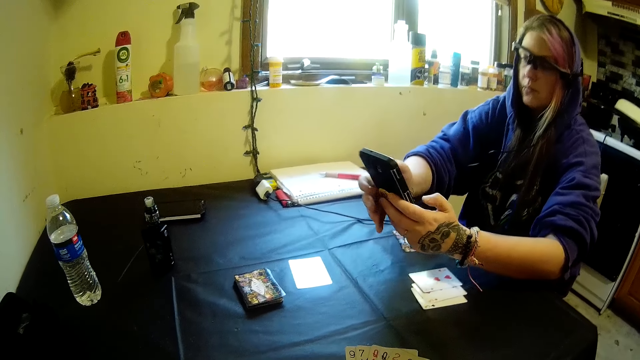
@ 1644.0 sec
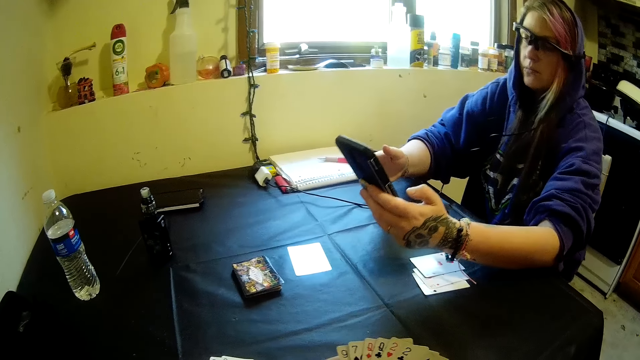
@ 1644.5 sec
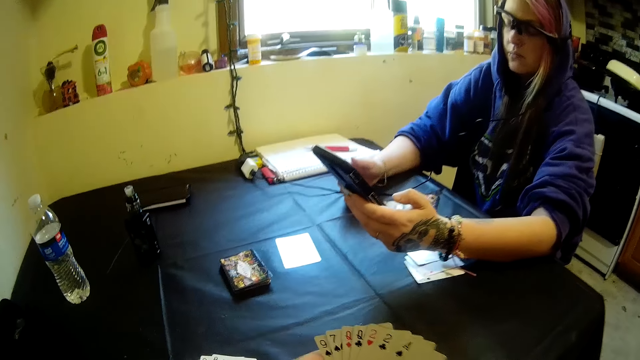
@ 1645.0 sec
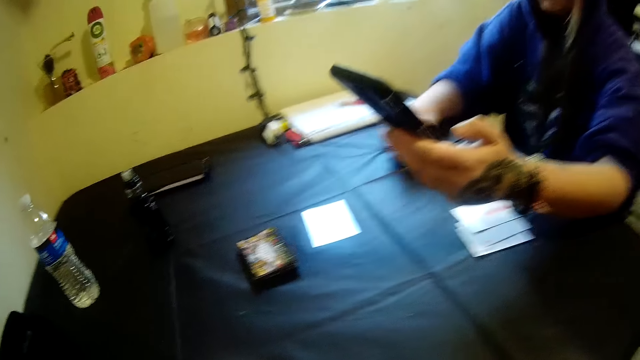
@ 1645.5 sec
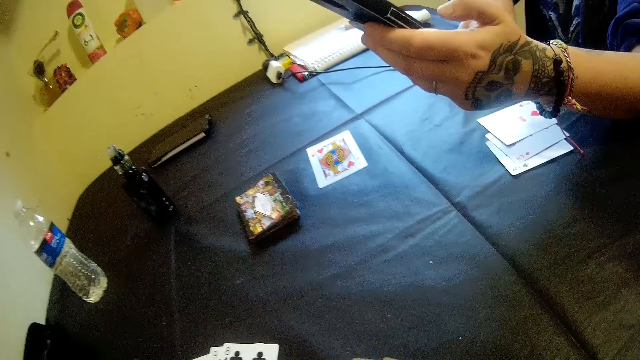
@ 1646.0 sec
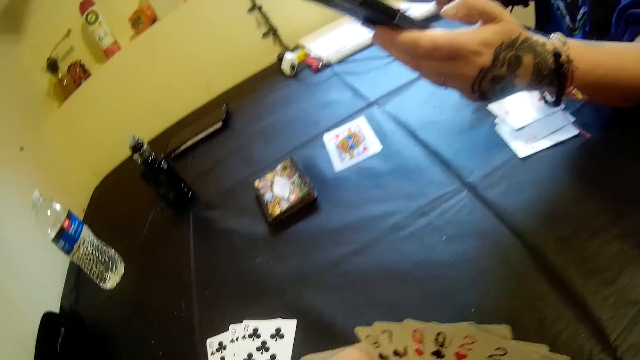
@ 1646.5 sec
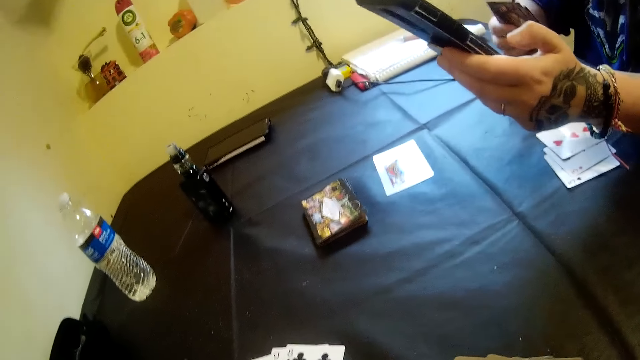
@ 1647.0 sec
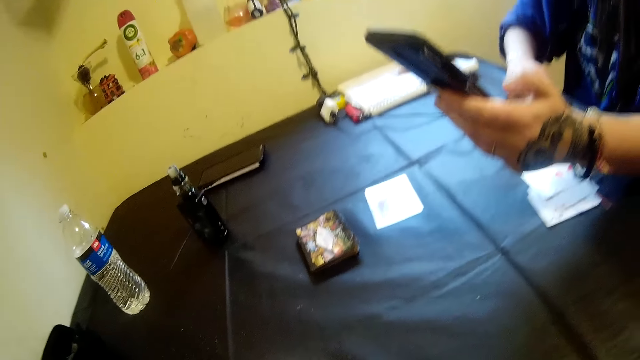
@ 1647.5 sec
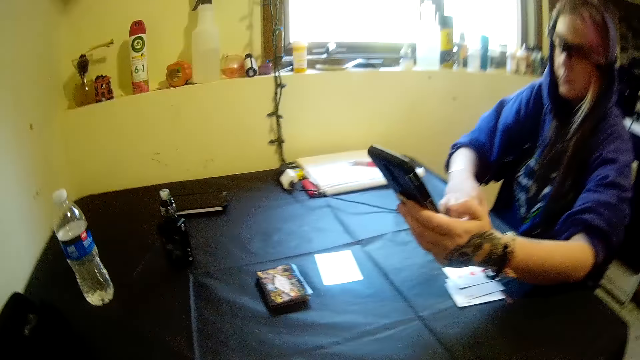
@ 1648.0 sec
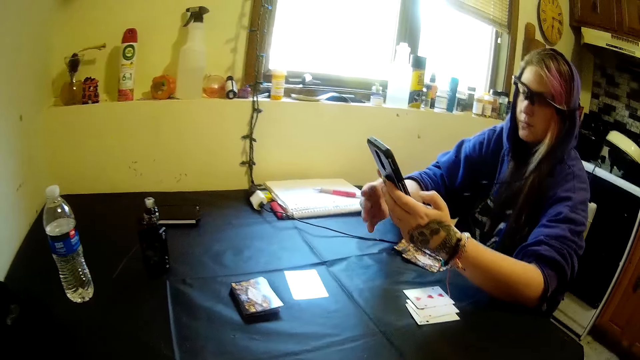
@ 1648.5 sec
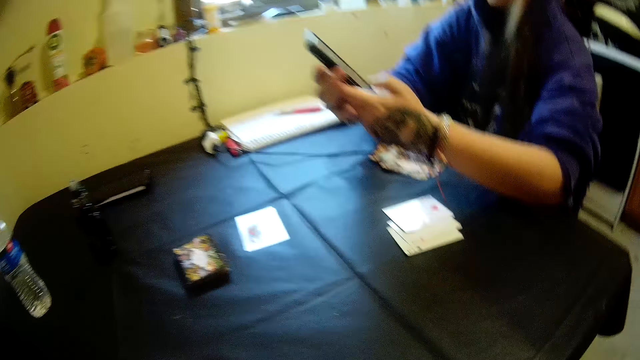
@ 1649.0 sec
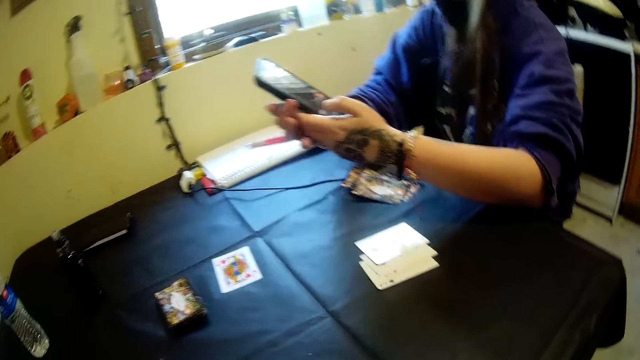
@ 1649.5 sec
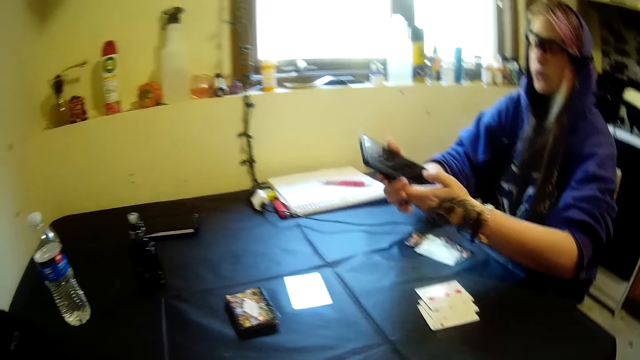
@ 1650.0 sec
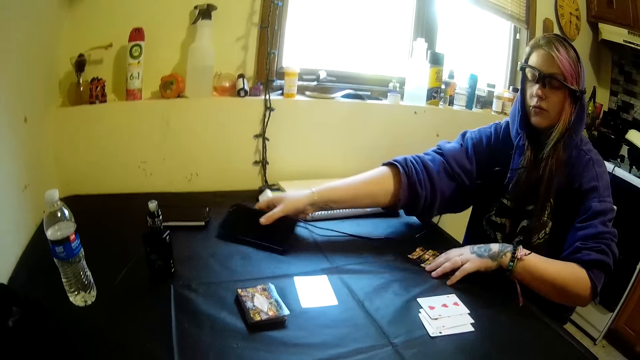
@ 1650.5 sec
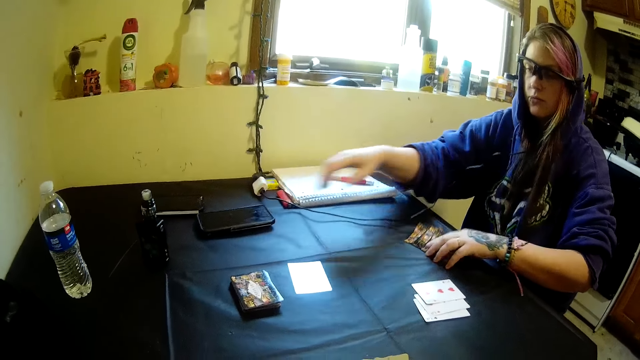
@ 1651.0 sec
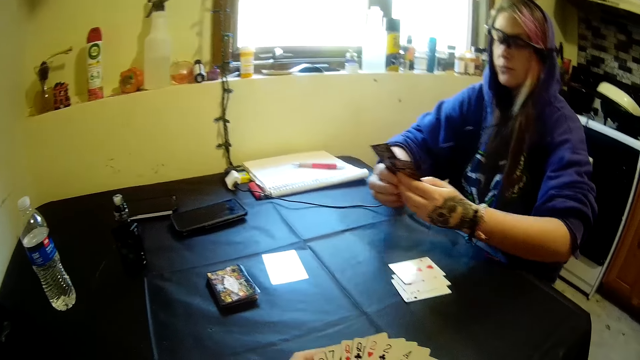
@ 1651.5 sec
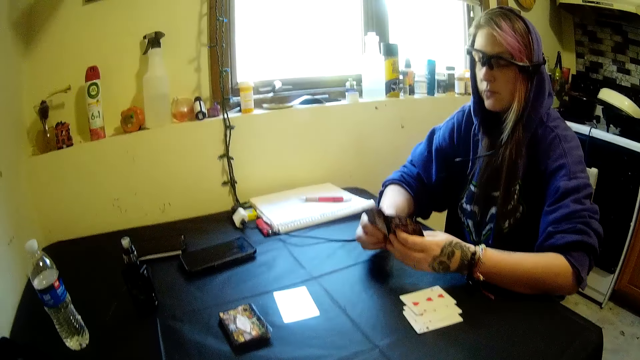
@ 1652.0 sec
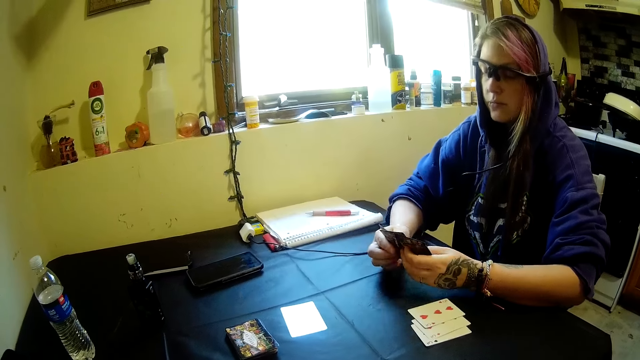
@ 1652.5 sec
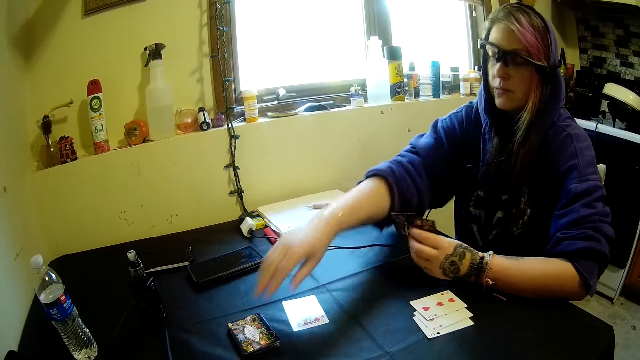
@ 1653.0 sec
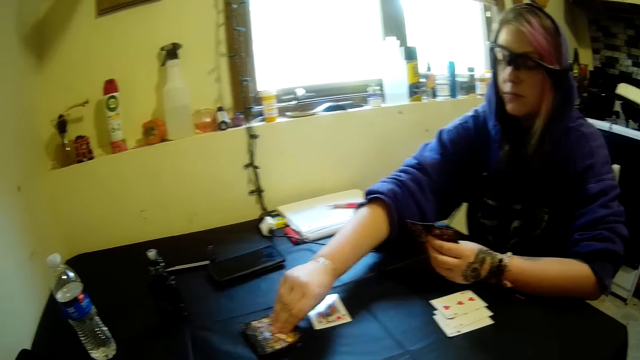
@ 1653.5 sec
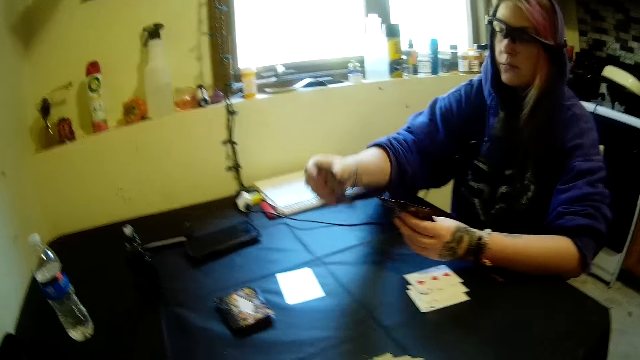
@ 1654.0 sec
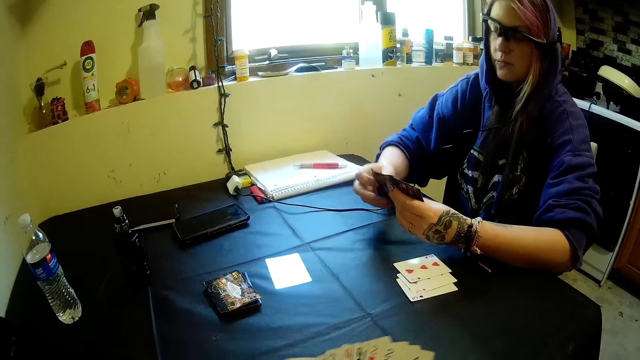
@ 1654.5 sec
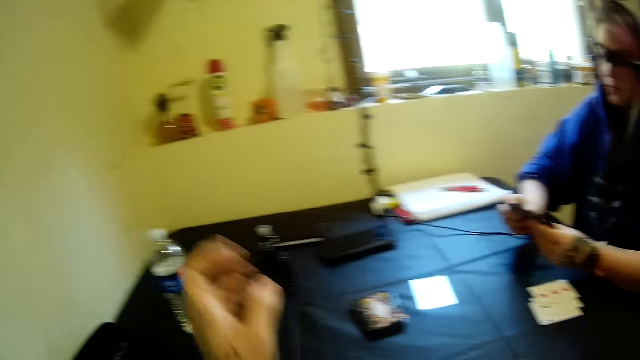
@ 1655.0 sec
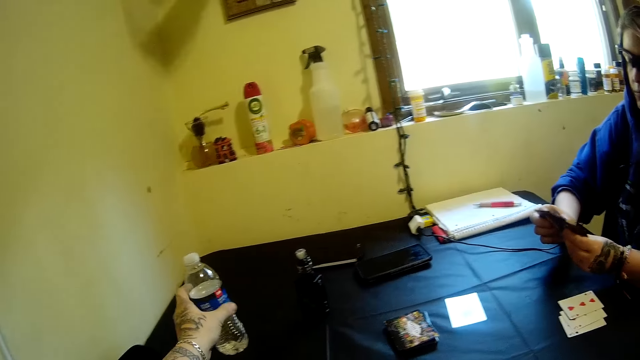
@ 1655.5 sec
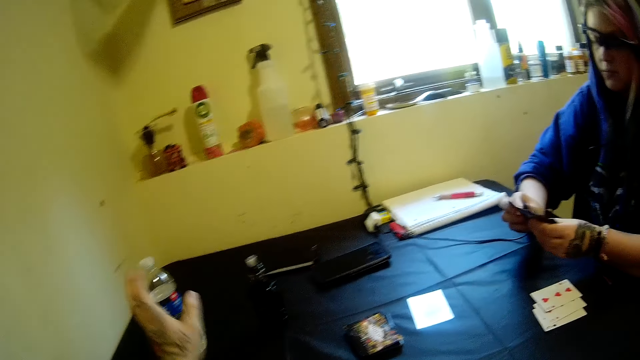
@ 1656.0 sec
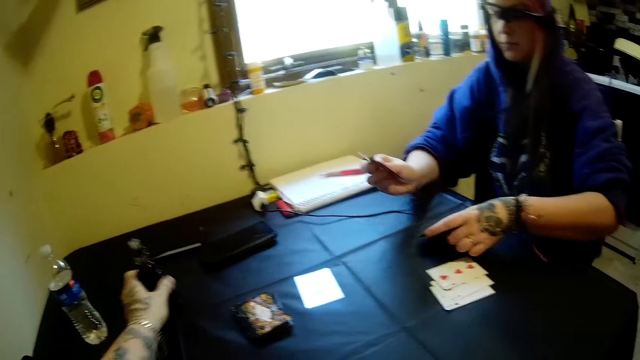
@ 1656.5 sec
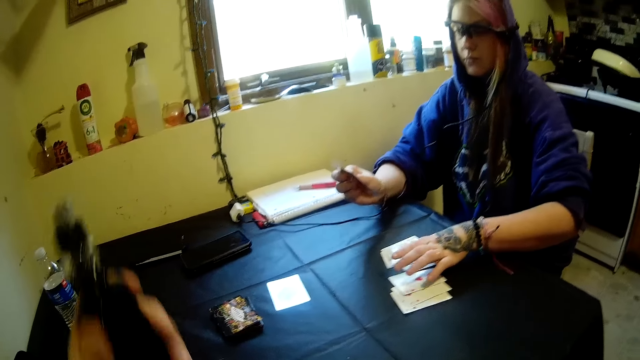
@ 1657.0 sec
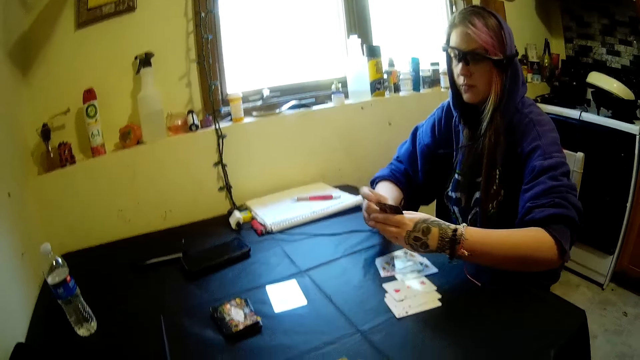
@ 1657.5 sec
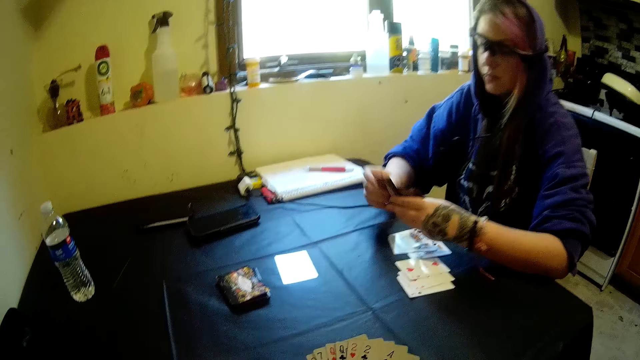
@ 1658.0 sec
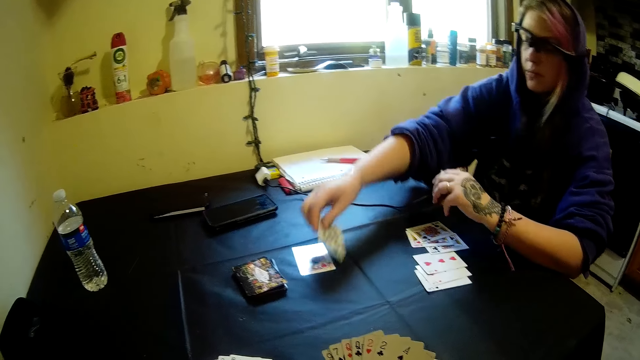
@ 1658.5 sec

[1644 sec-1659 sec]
A woman picks a playing card. The woman looks at the card and puts the playing cards down. The camera wearer looks around. He arranges the playing cards. He looks around. The woman drops her phone on the table. The woman picks the playing card and looks at the playing card. The camera wearer looks at the woman. He arranges the cards. He looks at the woman. The woman picks a card on the table with her right hand. The camera wearer looks at the woman. The woman shuffles the cards in her hands. The camera wearer lifts one hand. He pushes a bottle. He holds the bottle of water with his left hand on the table. He lets go of the bottle. He picks the vapes on the table with his left hand. The woman drops some cards in her hands on the table. The camera wearer looks around. The woman drops a card in her hands on the table.

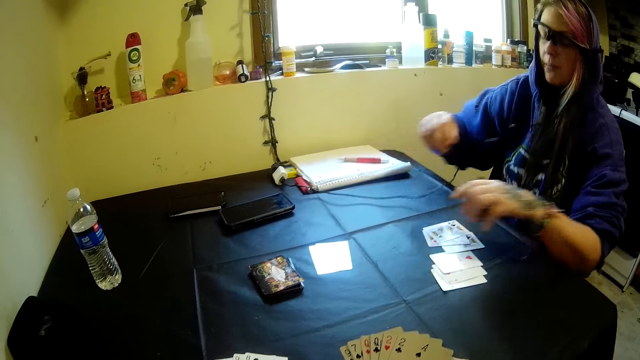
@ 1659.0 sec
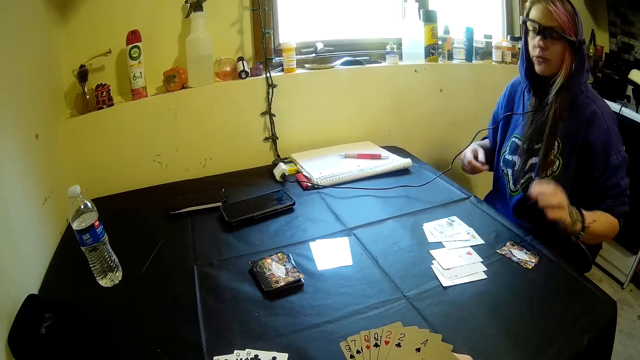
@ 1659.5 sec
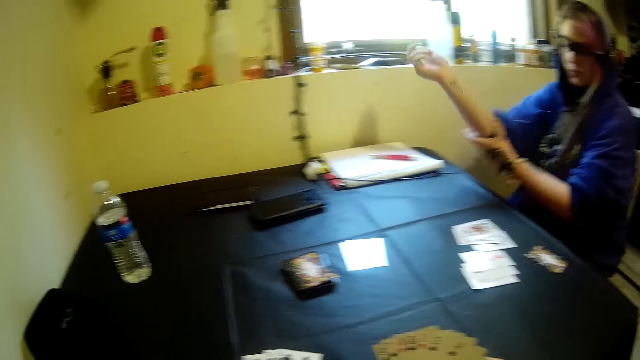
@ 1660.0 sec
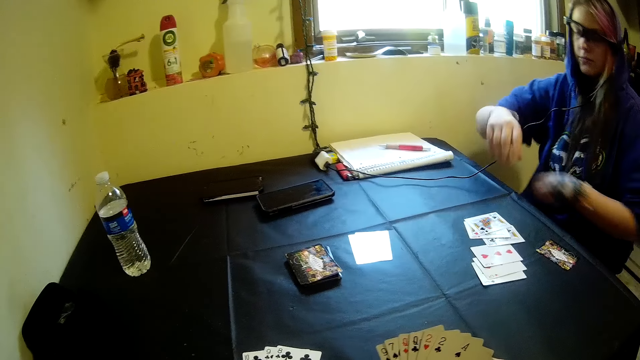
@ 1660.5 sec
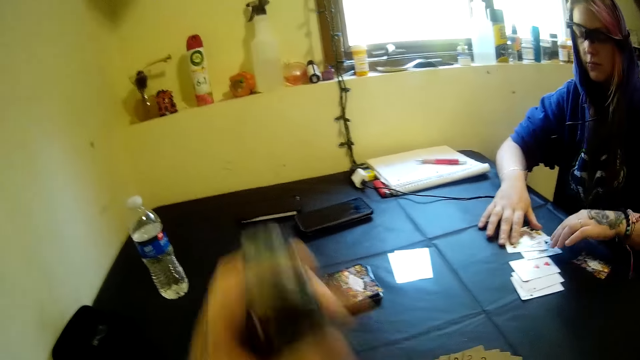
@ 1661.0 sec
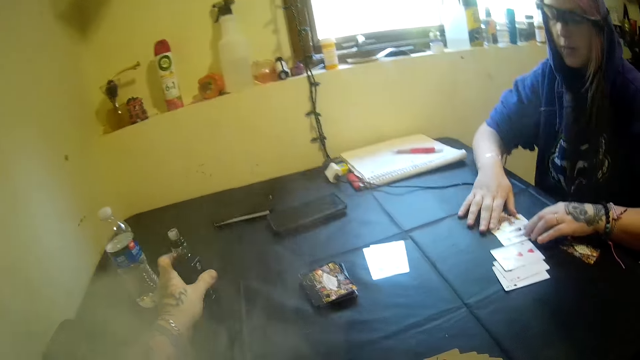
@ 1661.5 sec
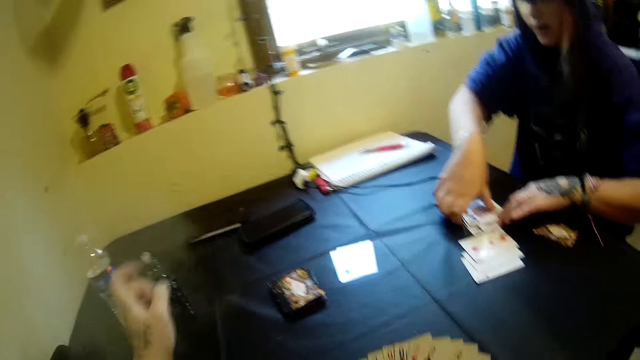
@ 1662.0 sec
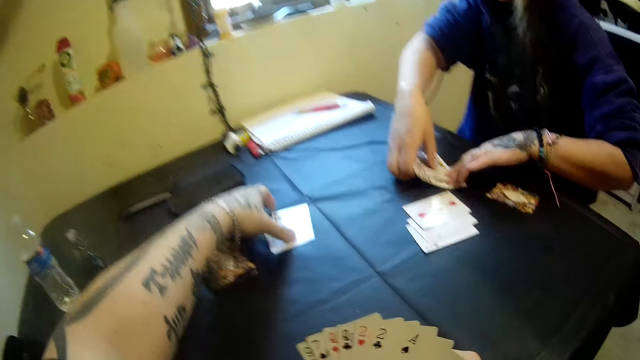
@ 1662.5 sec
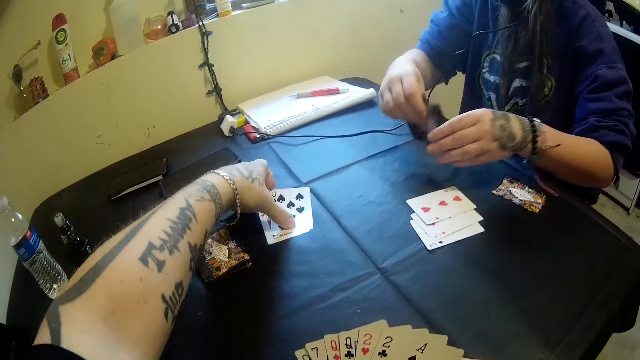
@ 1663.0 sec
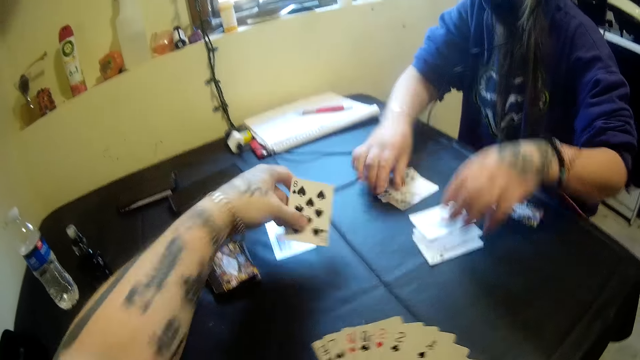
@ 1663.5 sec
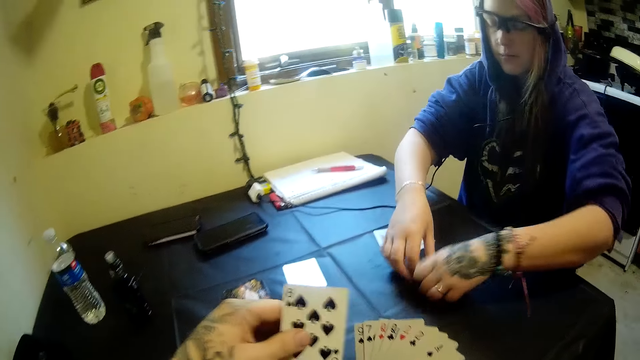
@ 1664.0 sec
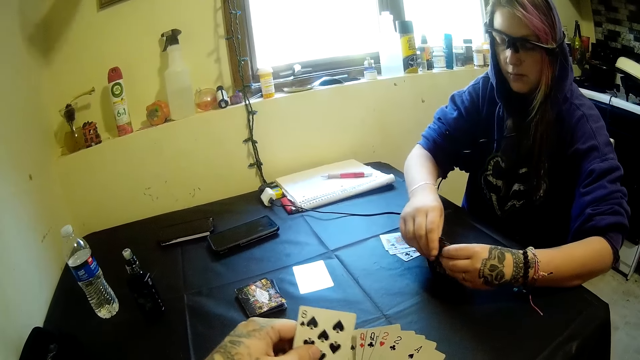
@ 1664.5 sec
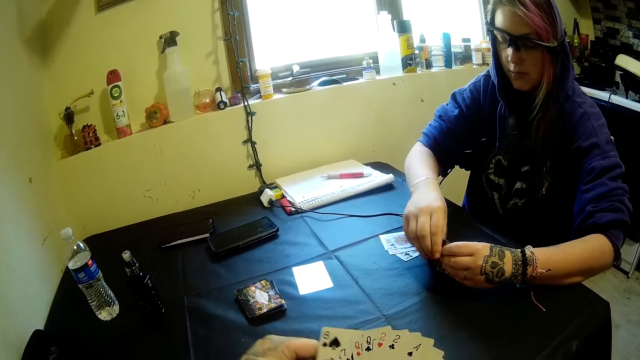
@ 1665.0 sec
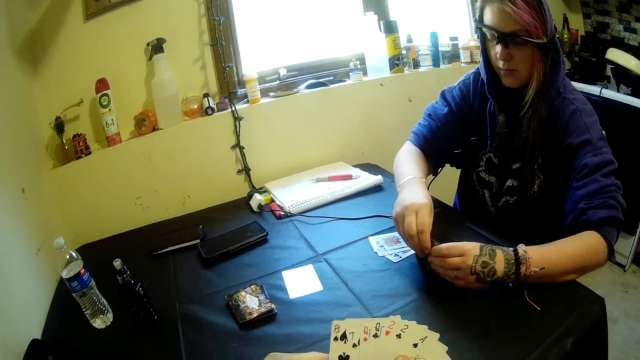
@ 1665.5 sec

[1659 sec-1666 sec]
The camera wearer looks around. He drops the vapes on the table. The woman moves some cards on the table with her right hand. The camera wearer picks a card with his left hand from the table. The woman drops the cards on the table with her right hand. The camera wearer puts the playing cards together. The woman adjusts some cards on the table with her right hand. The camera wearer shuffles the cards in his hands.
